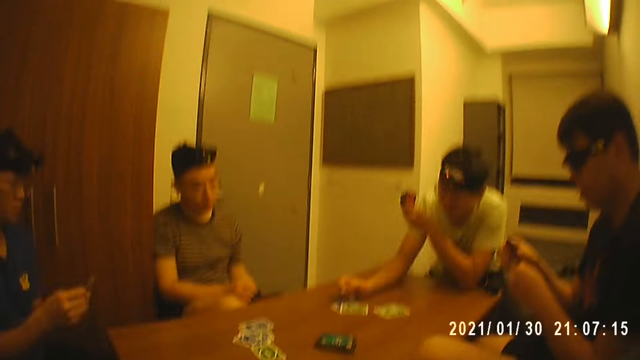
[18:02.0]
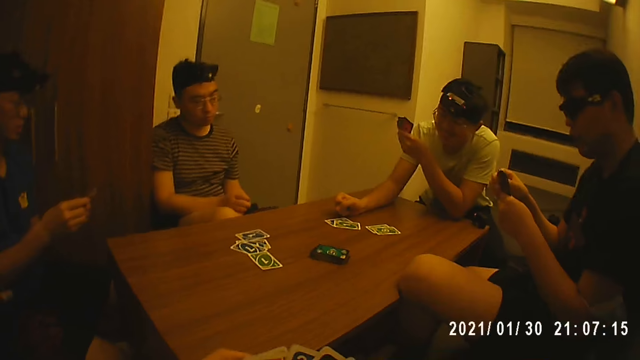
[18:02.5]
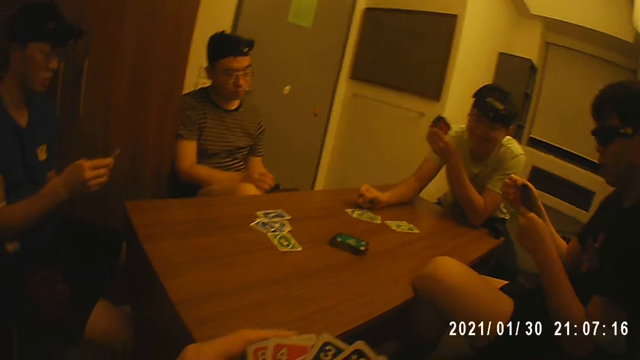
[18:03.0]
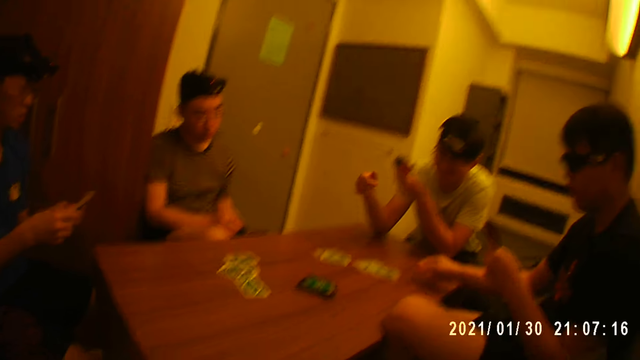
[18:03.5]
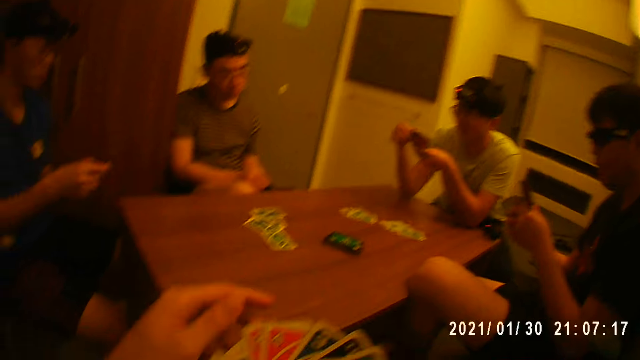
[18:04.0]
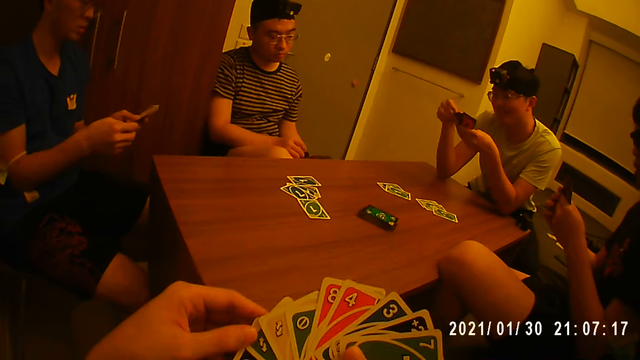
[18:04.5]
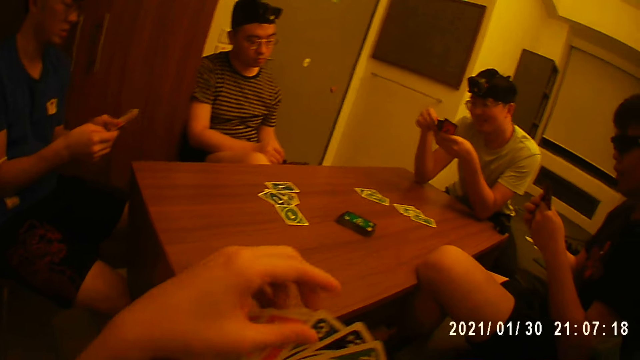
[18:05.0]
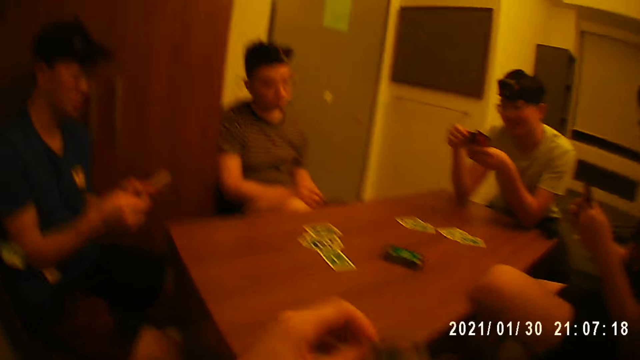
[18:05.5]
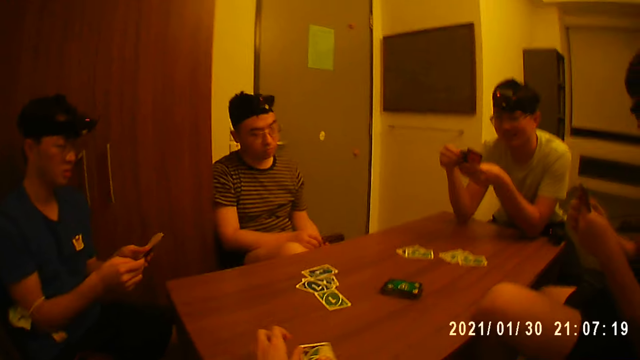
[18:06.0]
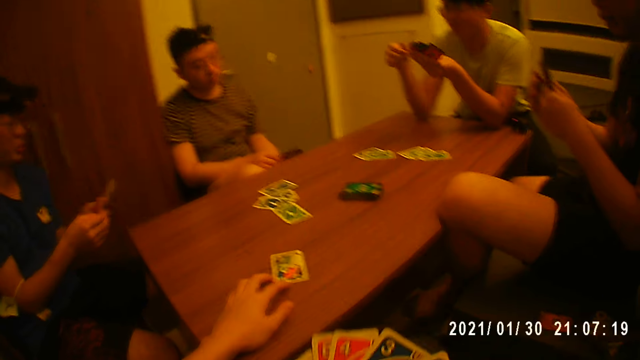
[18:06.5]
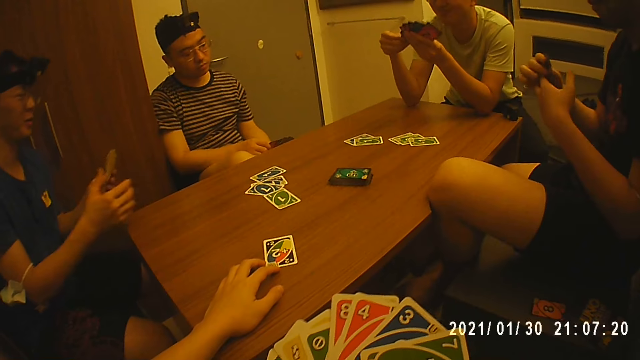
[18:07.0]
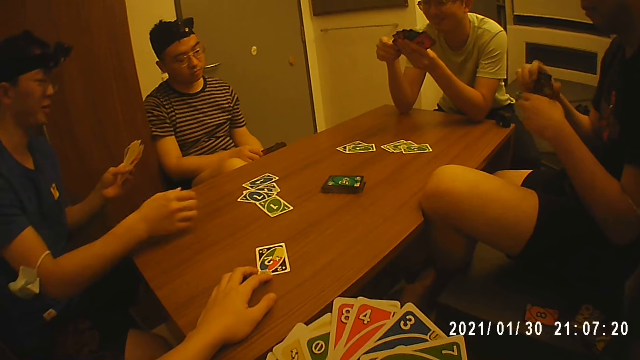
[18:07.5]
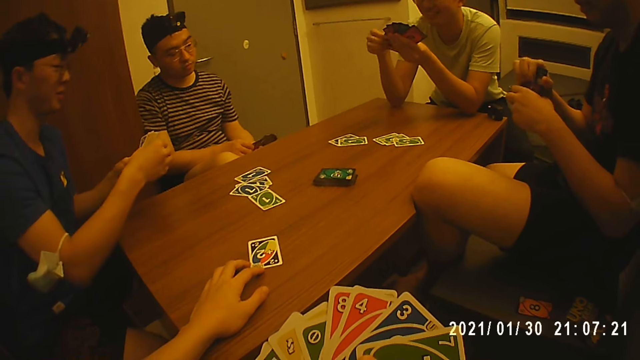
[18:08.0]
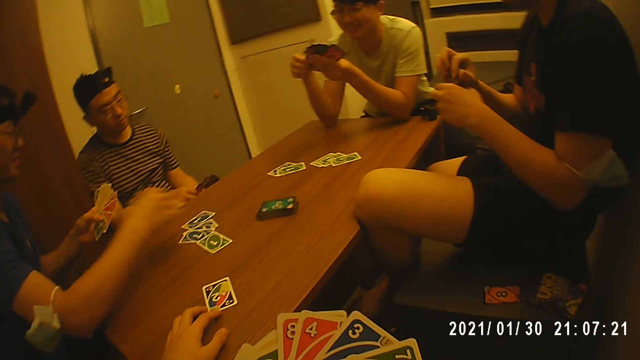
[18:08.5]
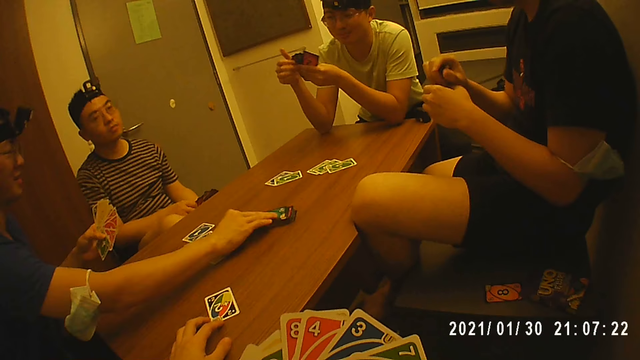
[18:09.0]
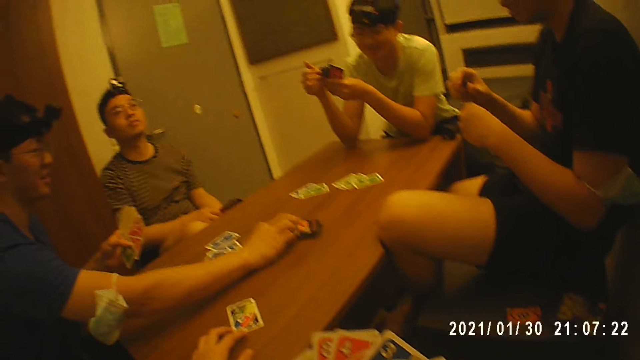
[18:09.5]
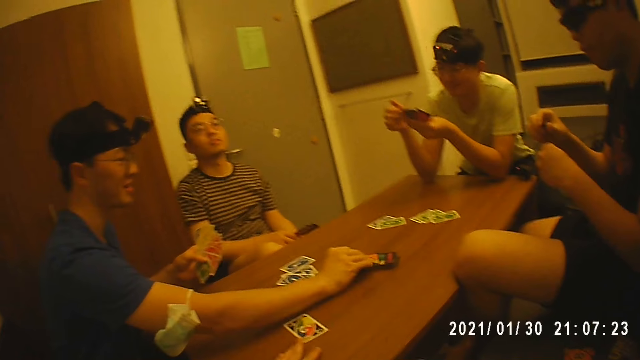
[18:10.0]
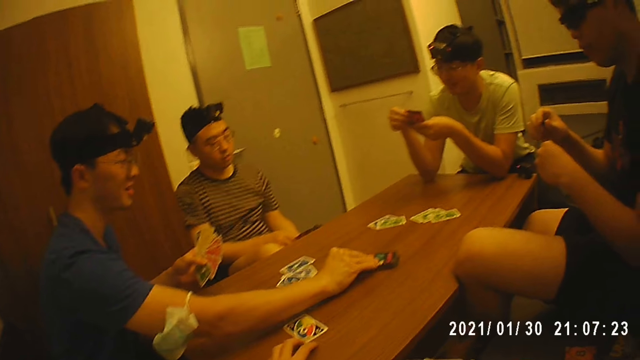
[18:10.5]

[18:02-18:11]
A man places a card on the table with his right hand. The camera wearer places a card on the table with his right hand. Another man picks up a card from the stack of cards on the table with his right hand.

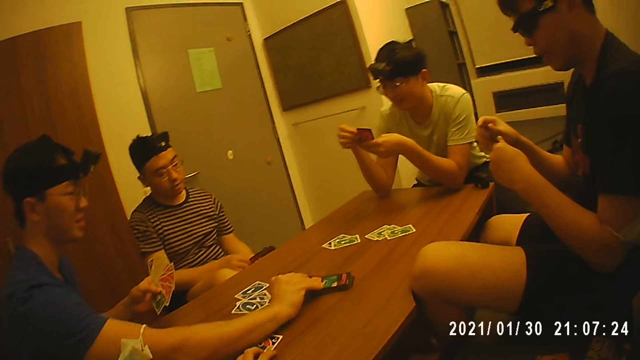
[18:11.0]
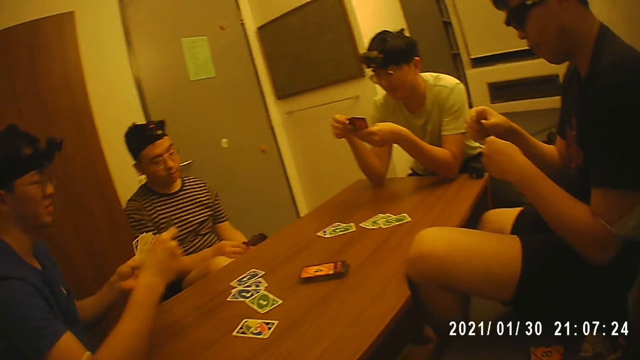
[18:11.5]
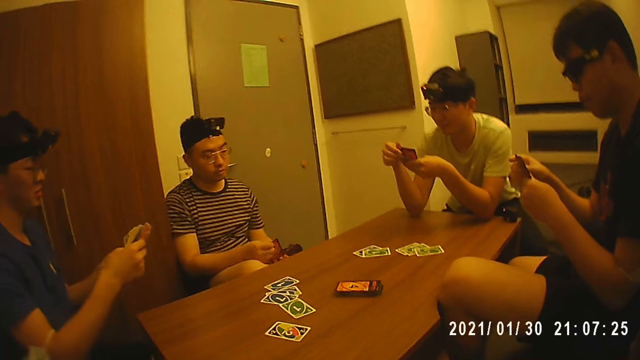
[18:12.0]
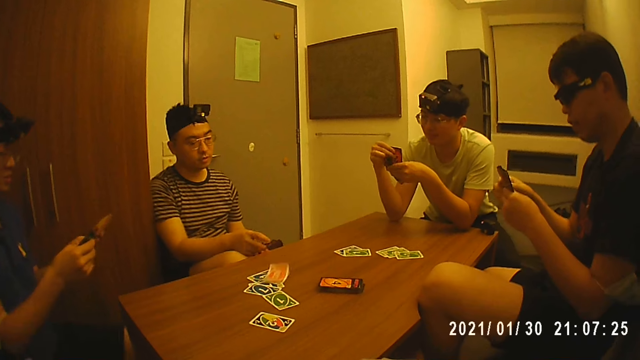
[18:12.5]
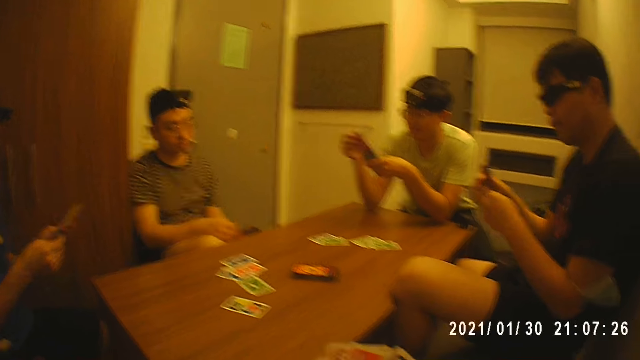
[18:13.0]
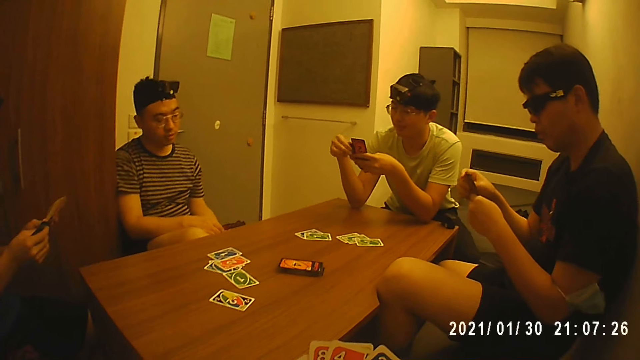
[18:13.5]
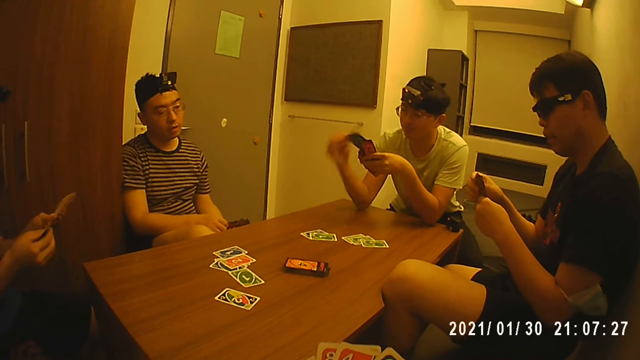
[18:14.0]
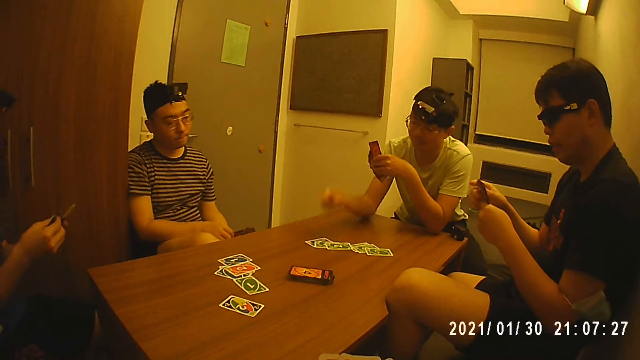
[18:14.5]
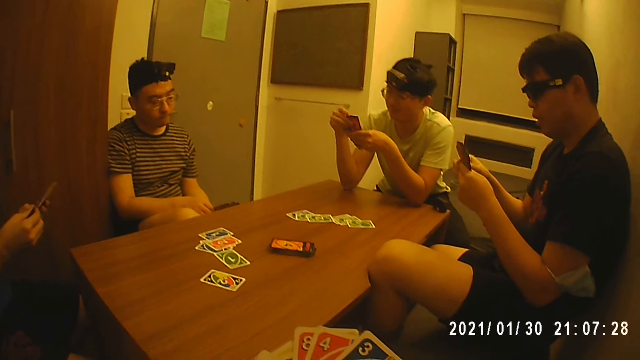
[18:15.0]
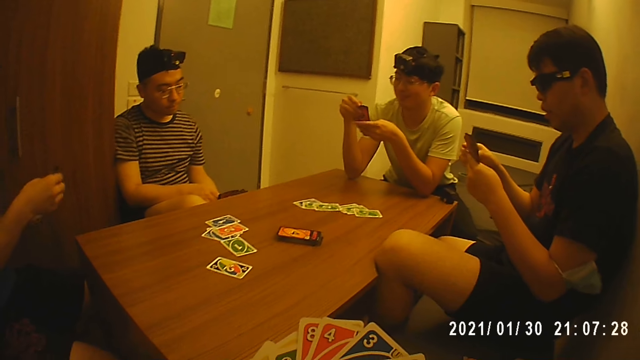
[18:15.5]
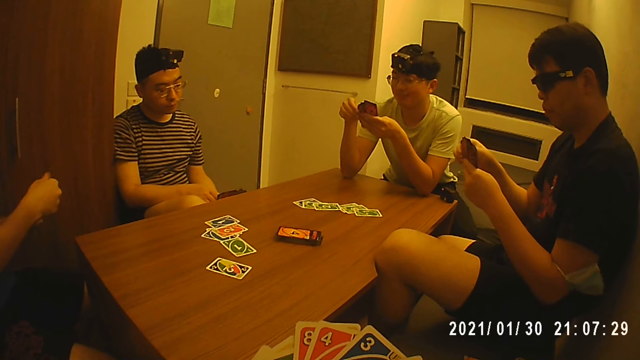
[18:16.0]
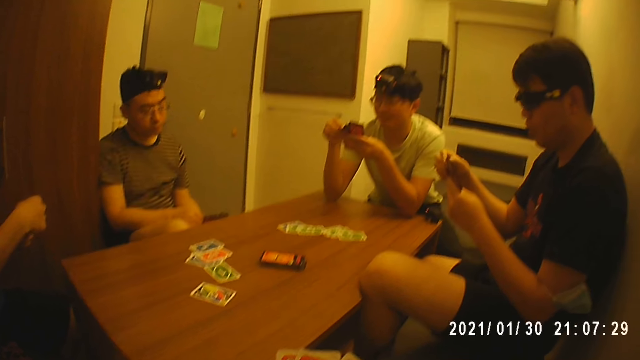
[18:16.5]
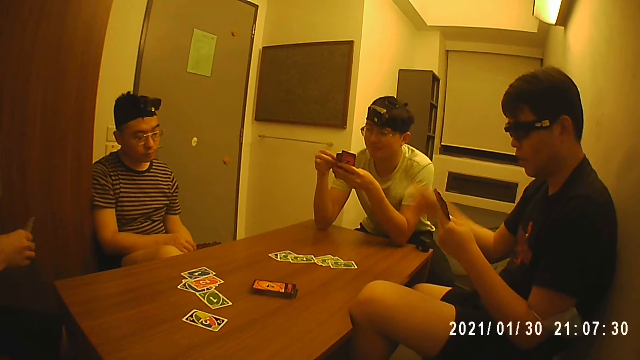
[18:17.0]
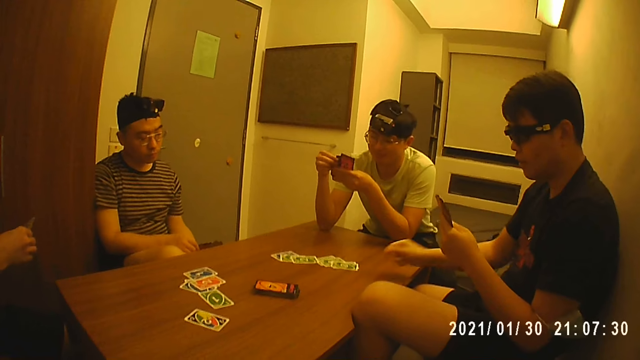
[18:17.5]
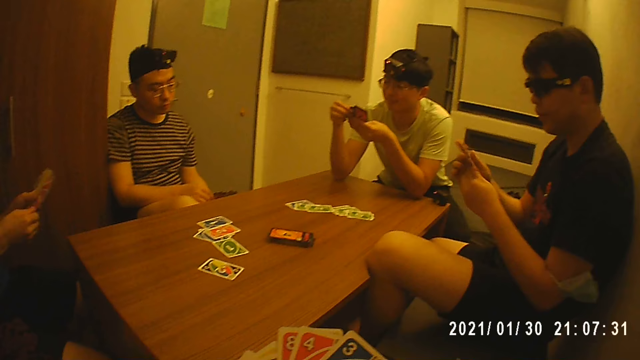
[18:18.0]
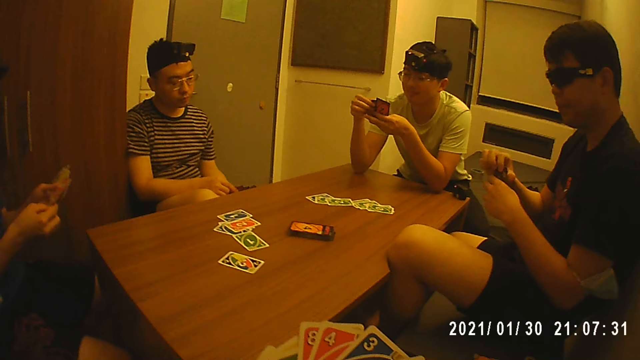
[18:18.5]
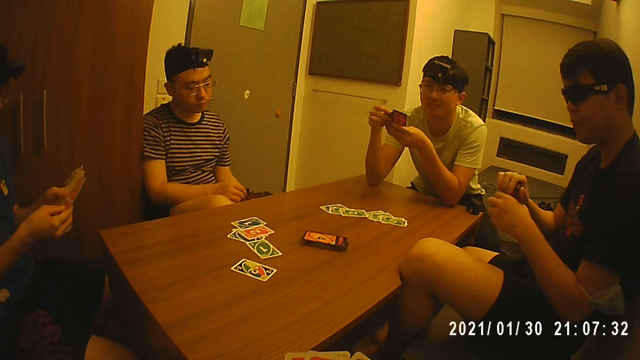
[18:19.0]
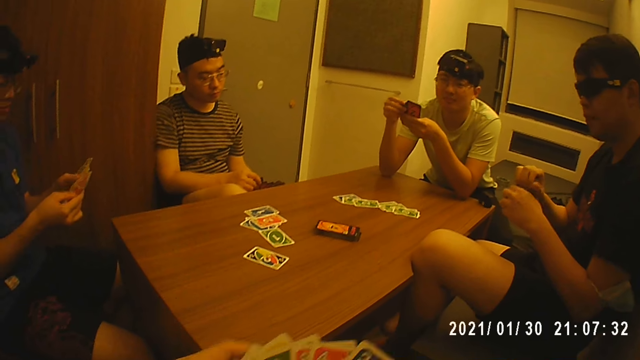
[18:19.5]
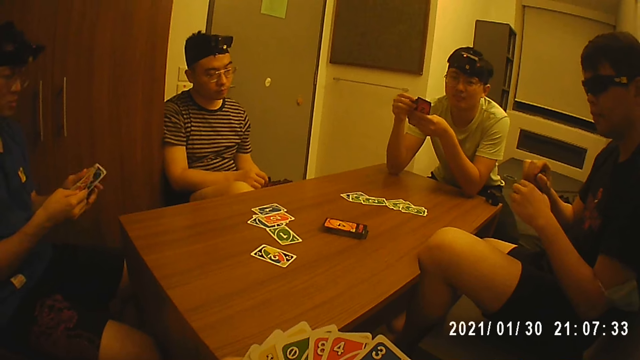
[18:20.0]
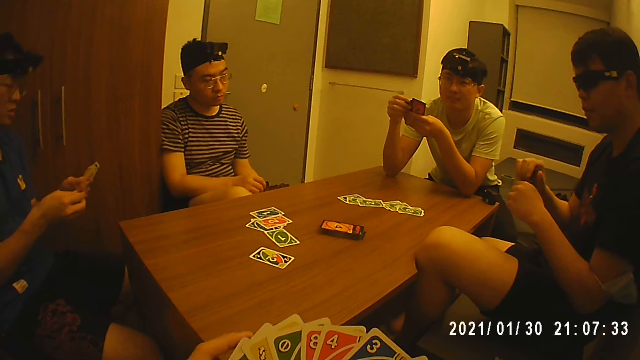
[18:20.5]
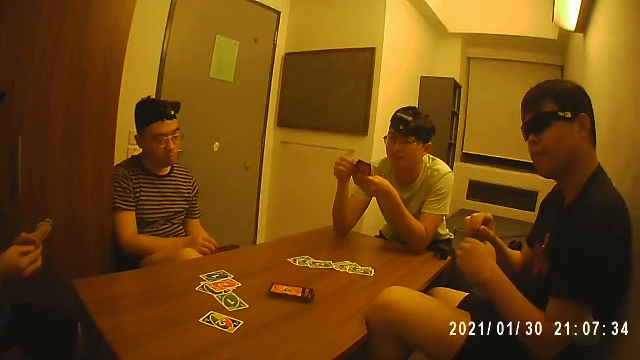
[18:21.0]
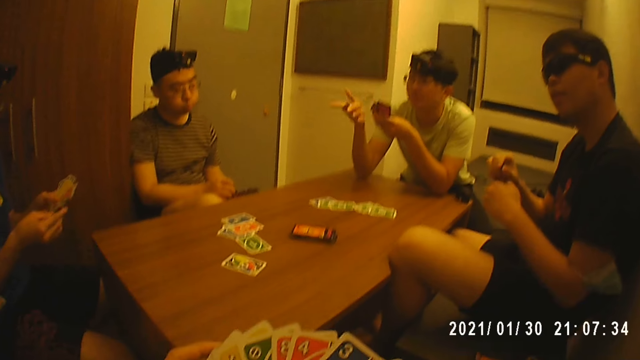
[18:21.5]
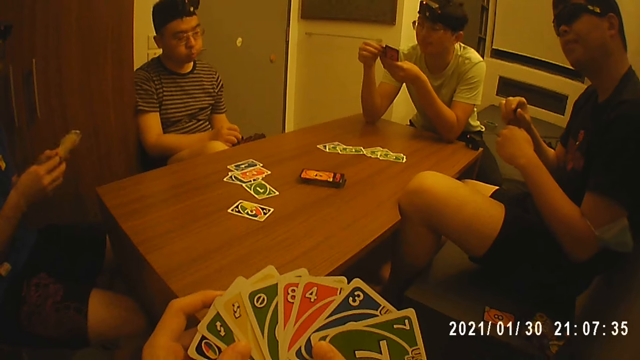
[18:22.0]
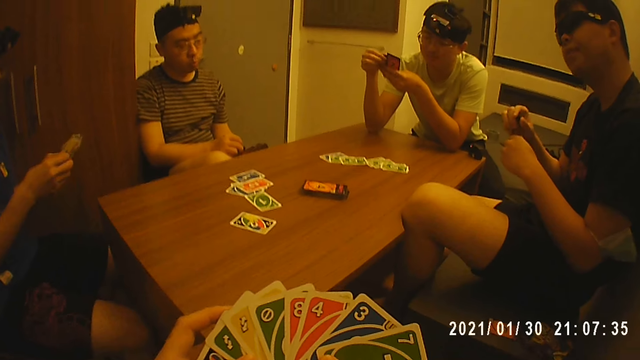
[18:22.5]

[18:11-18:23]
A man places a card on the table with his right hand. Another man places a card on the table with his right hand. Another man holds the cards with both hands. Another man passes the card from his right hand to his left hand. Another man holds the cards with his left hand. The fourth man holds the cards with both hands. The fifth man drops a card in his right hand on the table and holds the cards with both hands. Another man shuffles cards.
